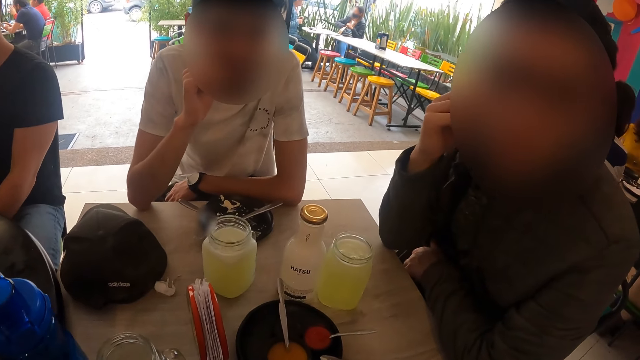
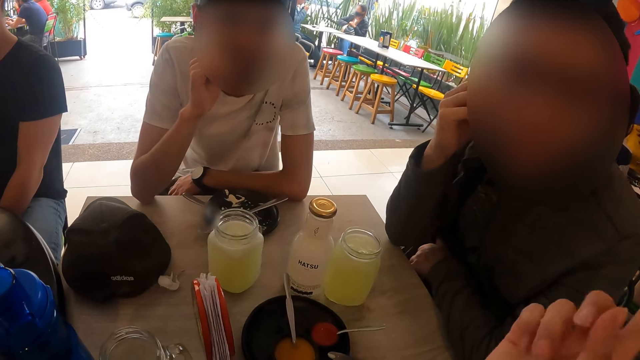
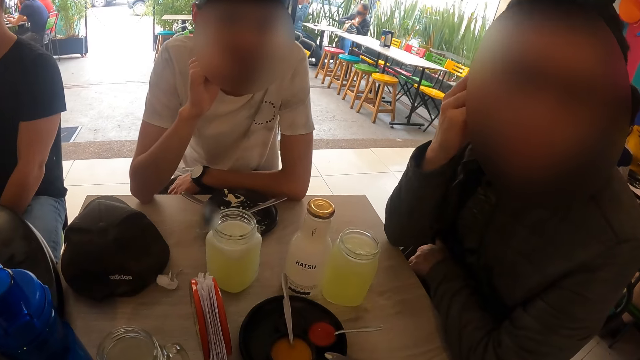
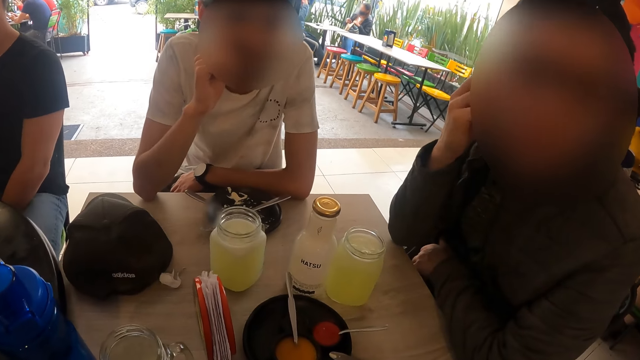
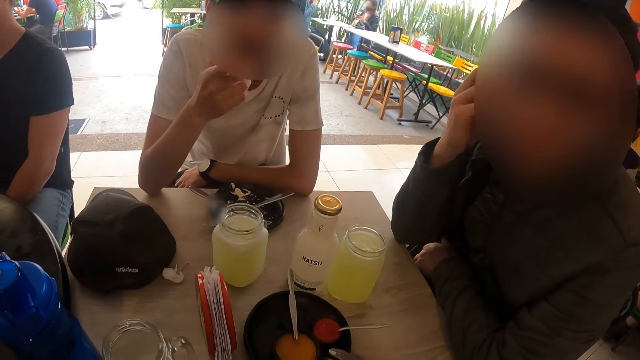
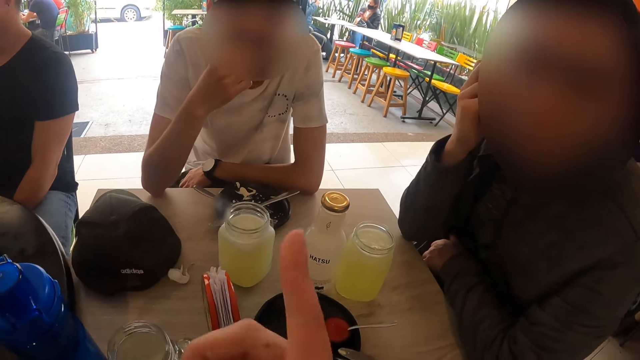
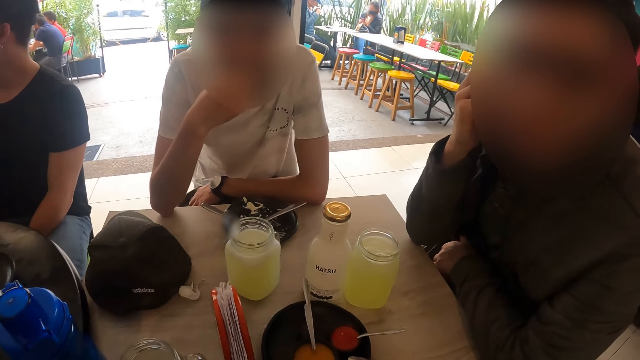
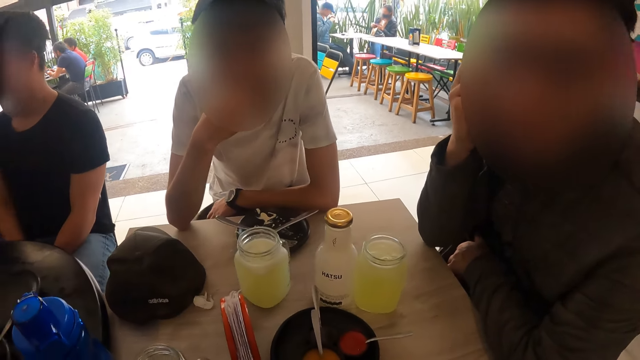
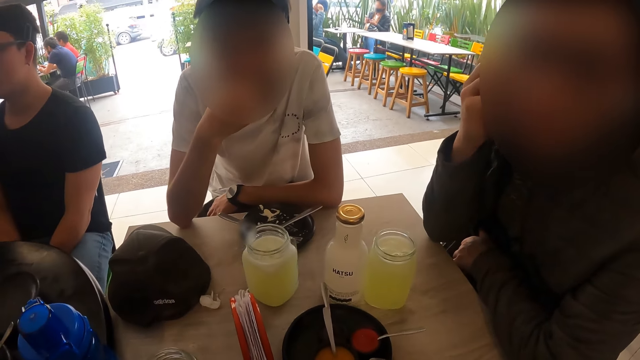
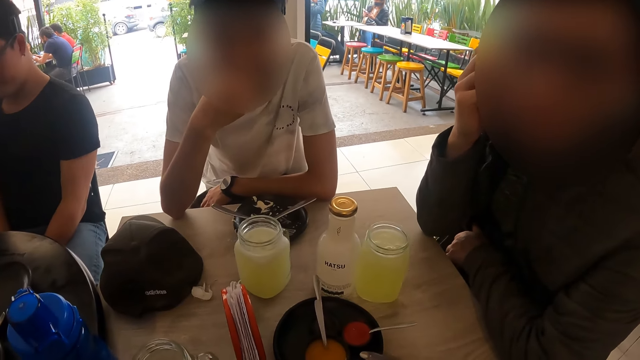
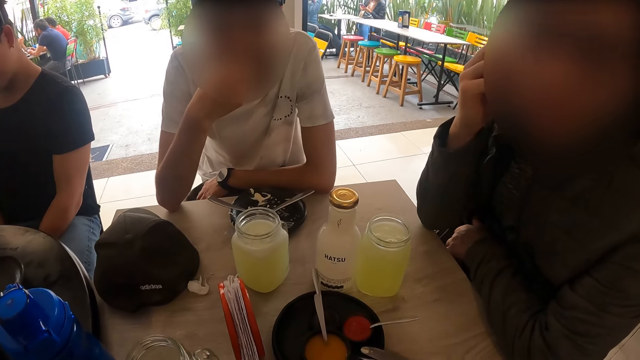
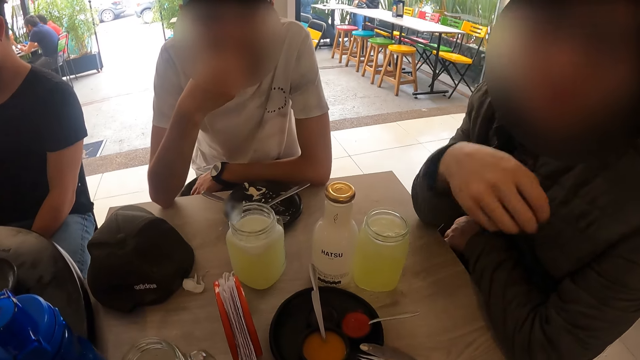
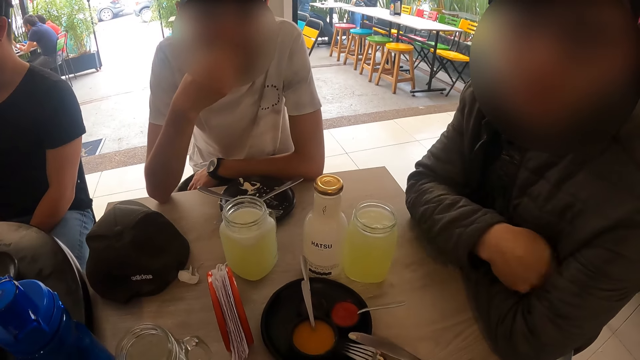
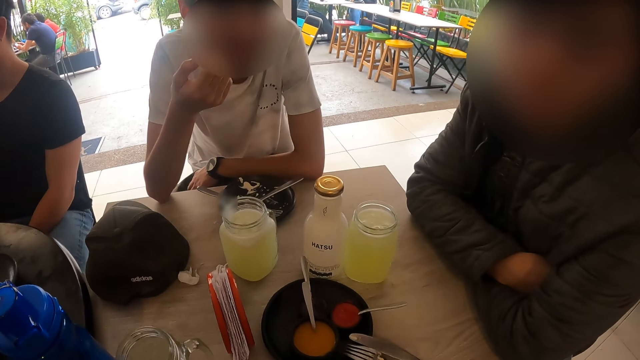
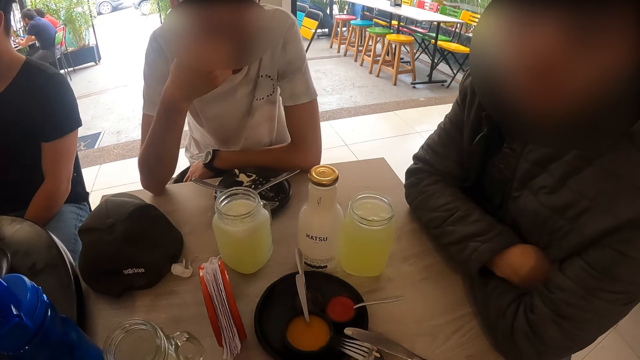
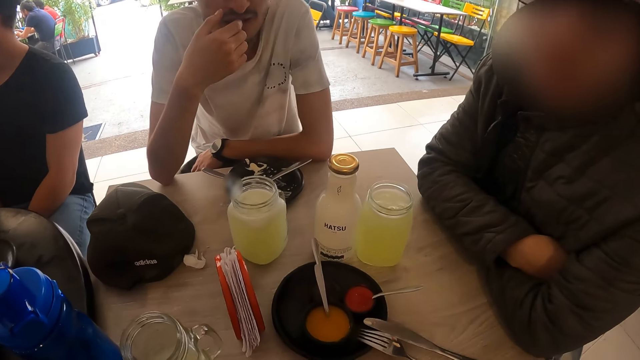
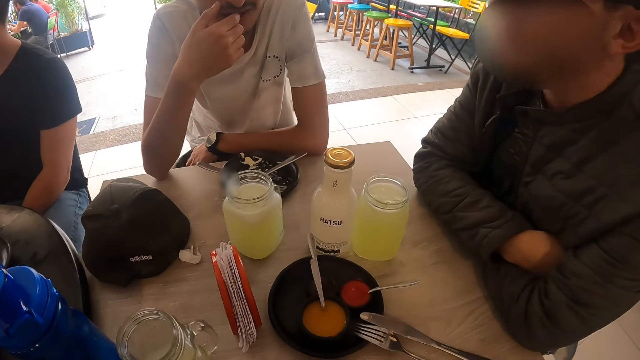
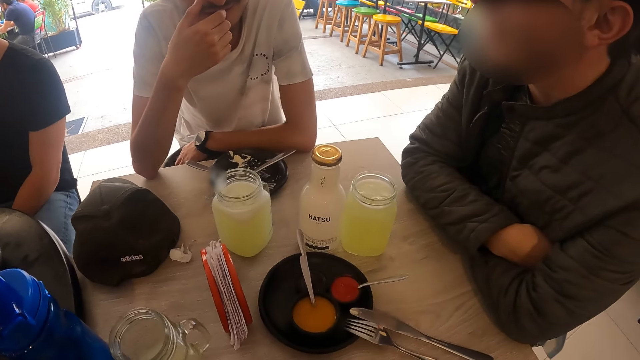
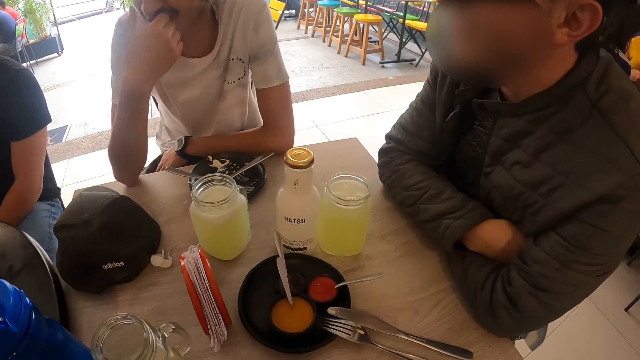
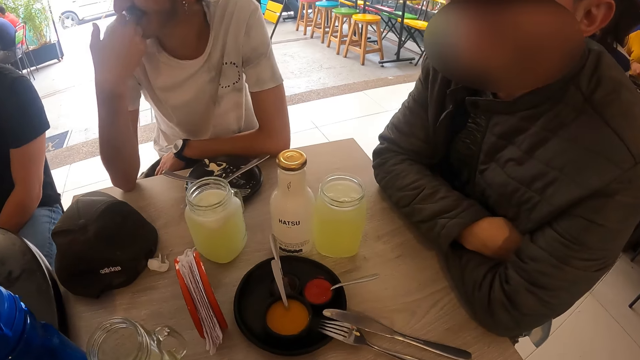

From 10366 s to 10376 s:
The camera wearer moves a hand. They interact with a man and another man. They interact with the man and the other man again.

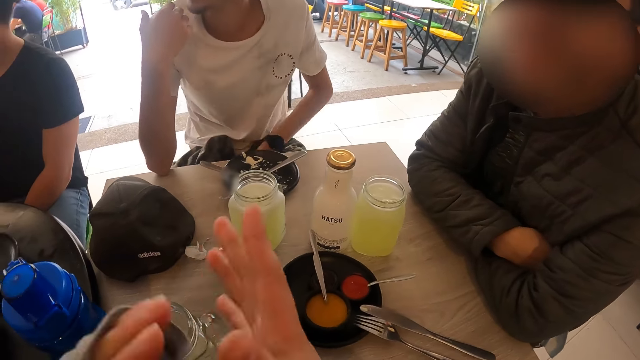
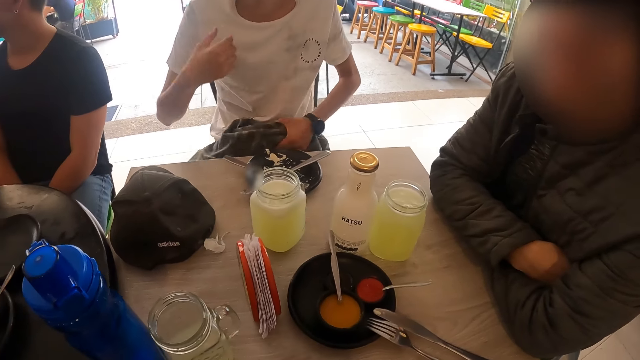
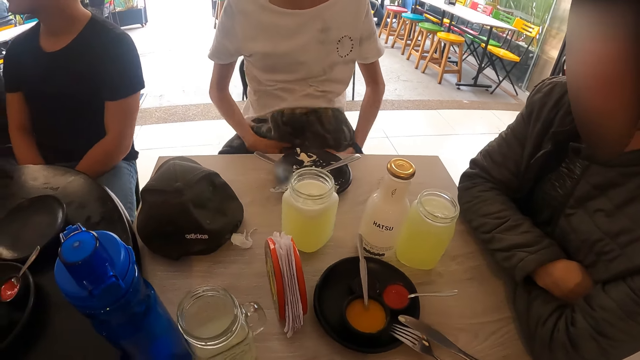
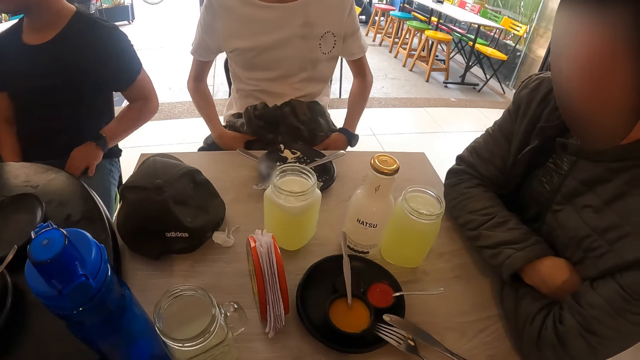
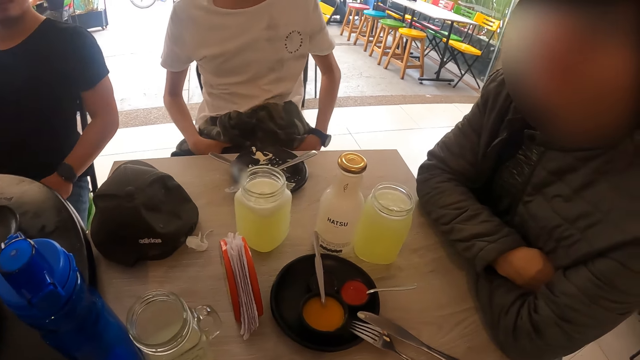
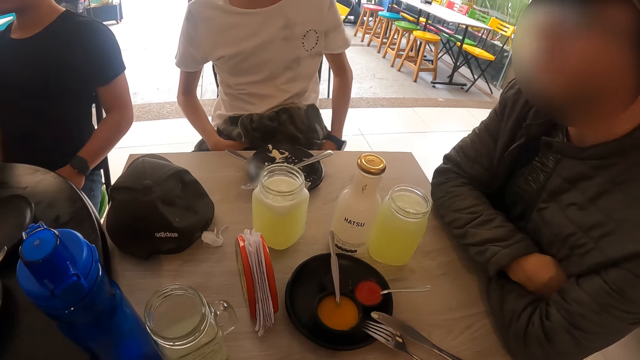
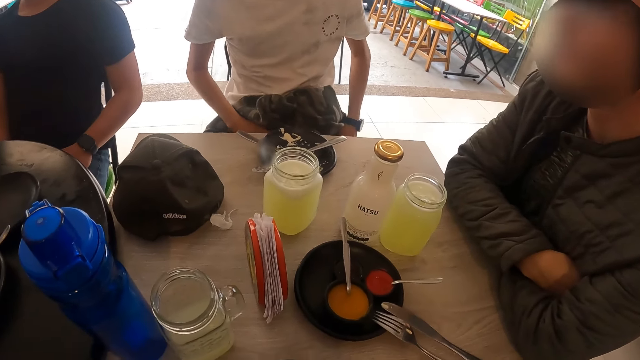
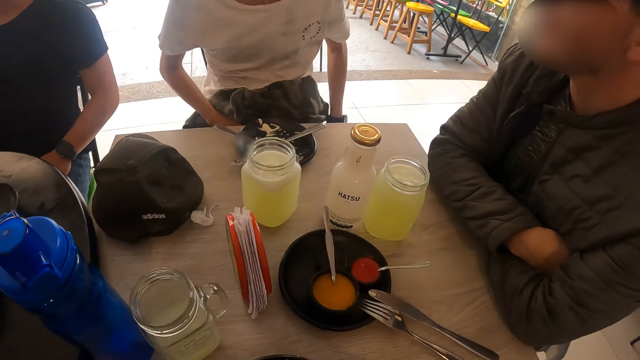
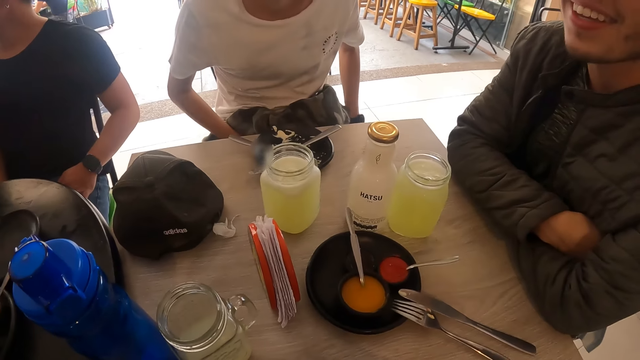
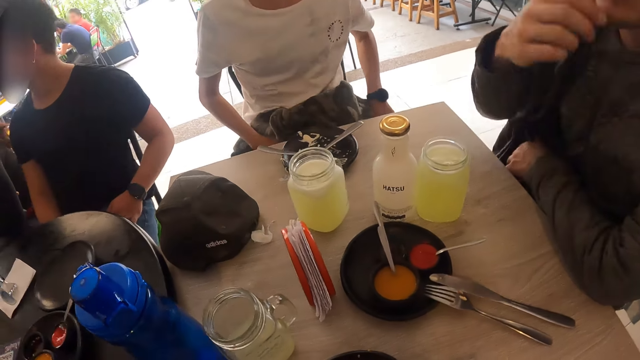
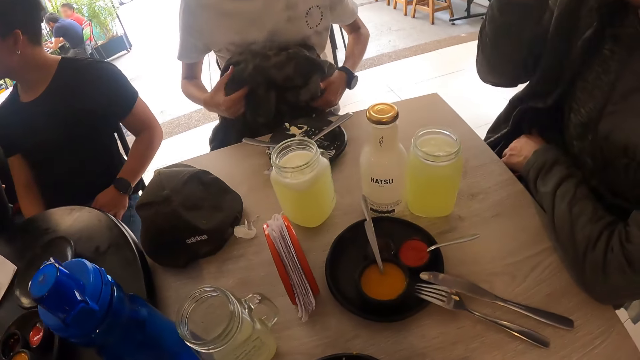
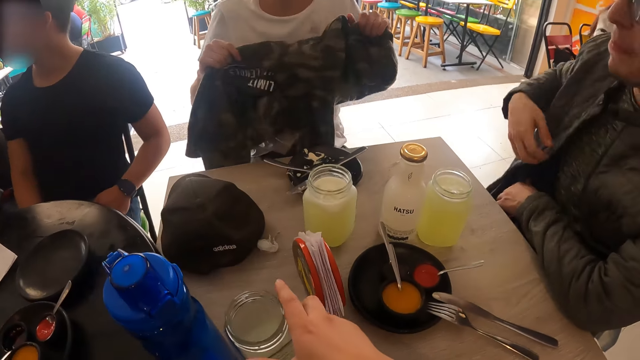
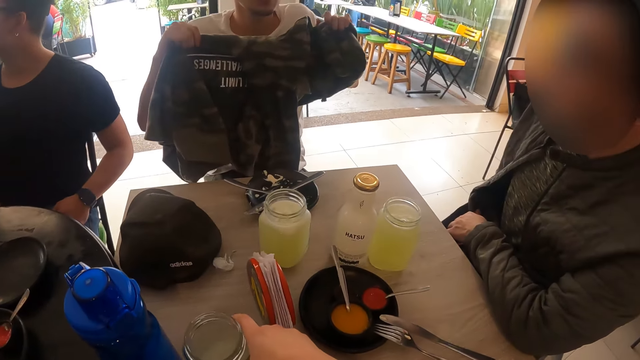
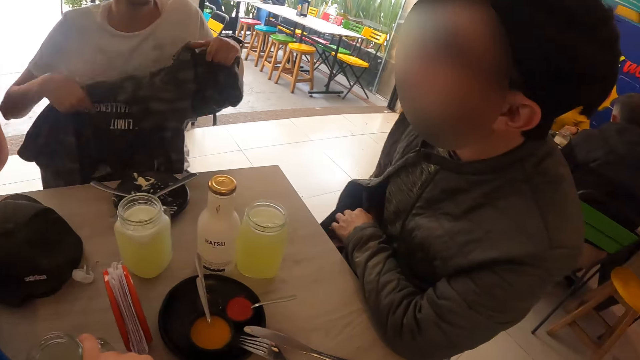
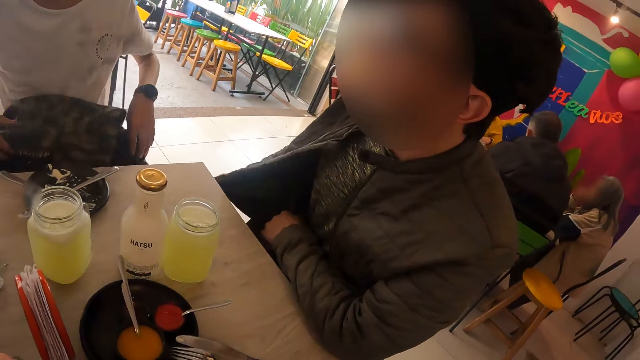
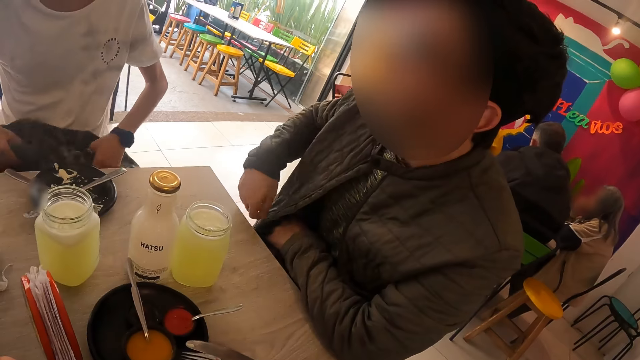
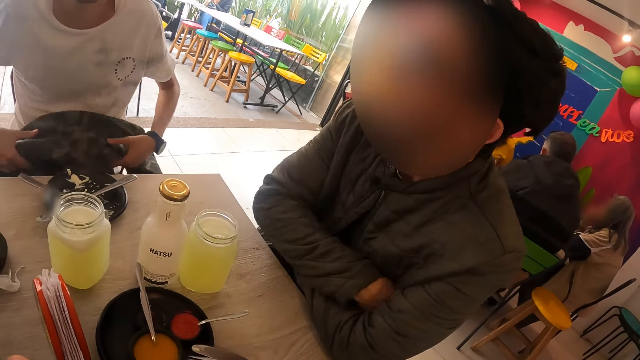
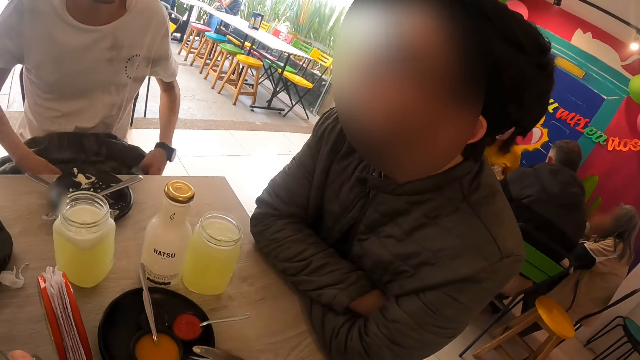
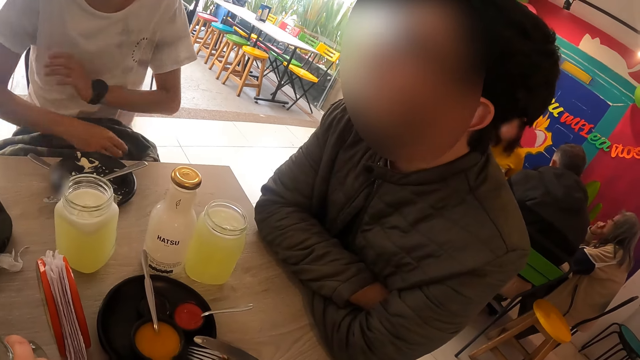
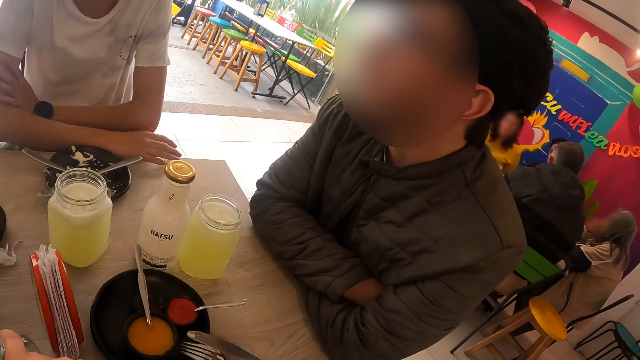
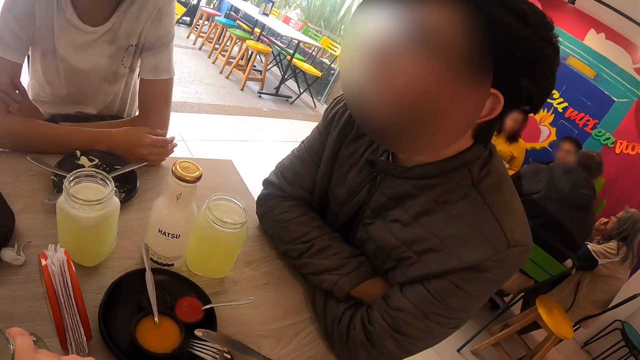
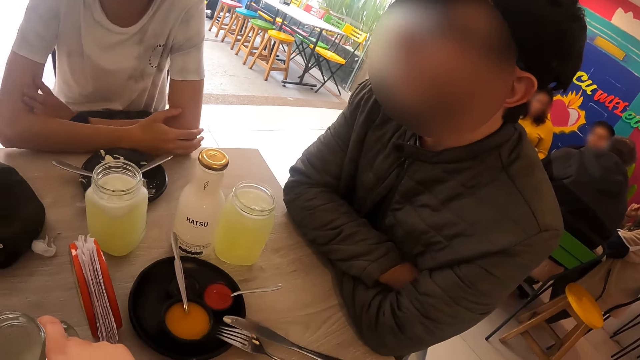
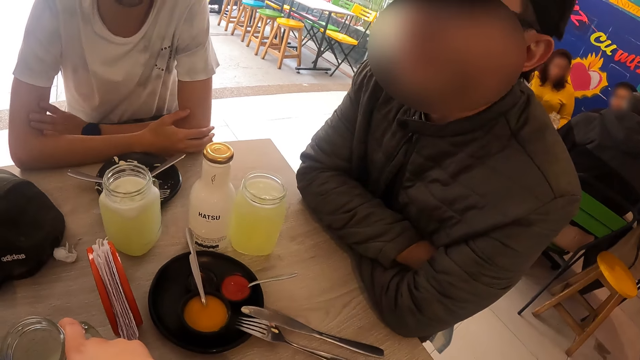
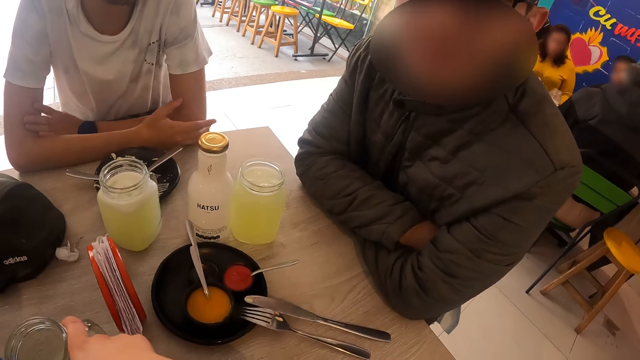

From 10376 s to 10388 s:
The camera wearer raises both hands. A man picks up a jacket from his lap with his left hand. The man holds the jacket in both hands and moves his chair closer to the table with his left hand. The camera wearer looks around. Another man raises his right hand towards his face. The camera wearer looks around again. He holds the glass of juice on the table with his right hand. The first man spreads the jacket in his hands, lifts up the jacket and drops the jacket in his hands on his lap.
